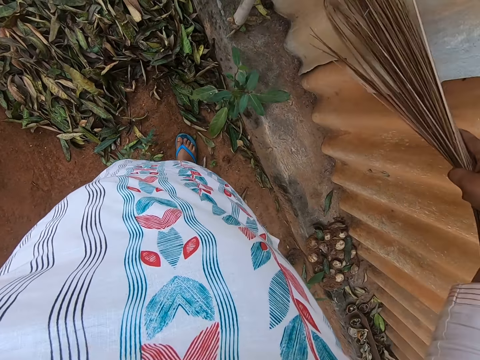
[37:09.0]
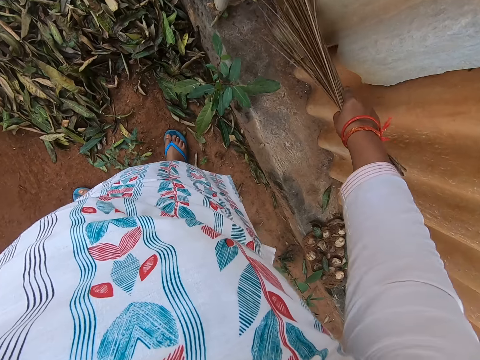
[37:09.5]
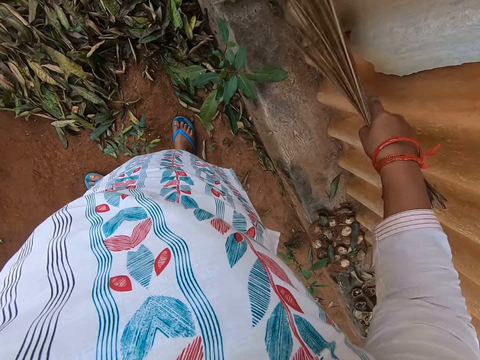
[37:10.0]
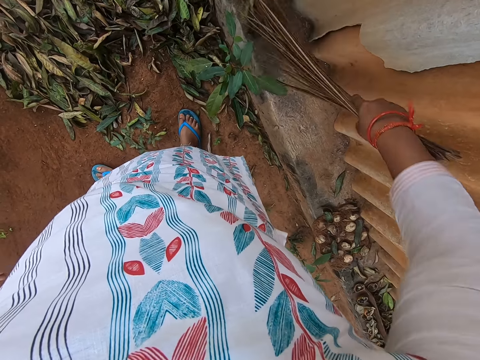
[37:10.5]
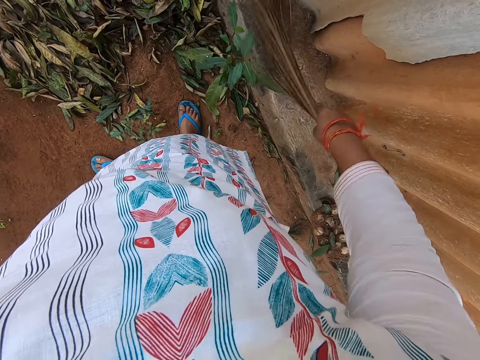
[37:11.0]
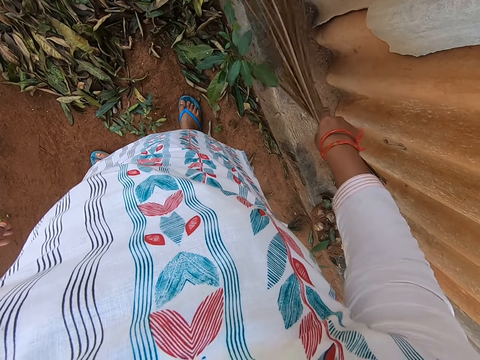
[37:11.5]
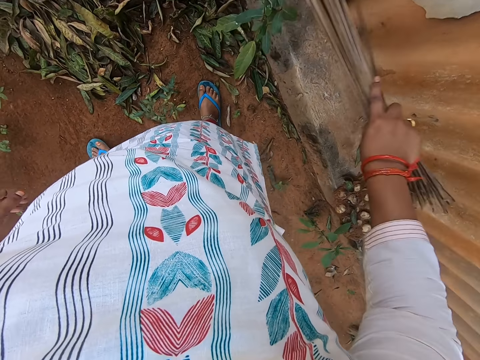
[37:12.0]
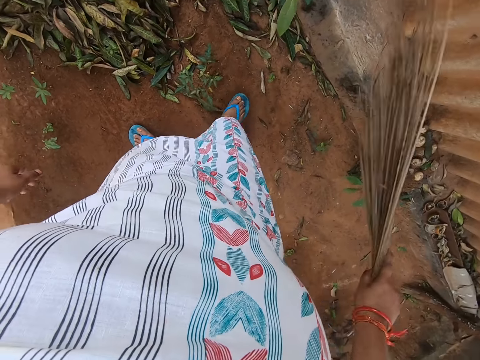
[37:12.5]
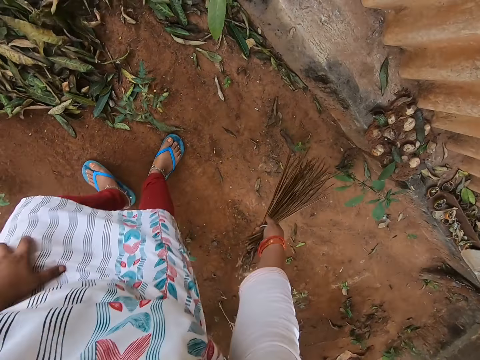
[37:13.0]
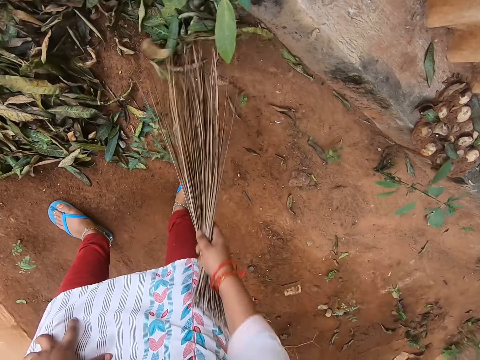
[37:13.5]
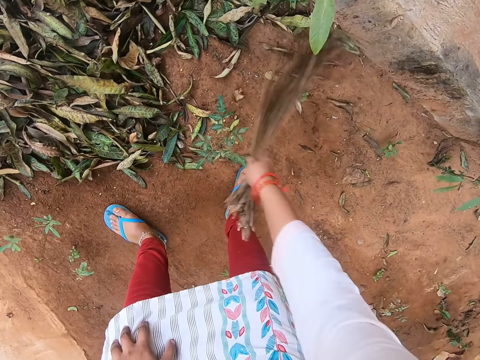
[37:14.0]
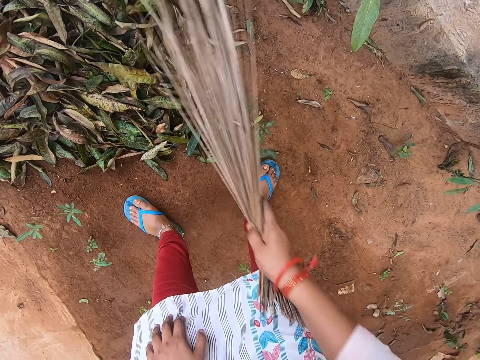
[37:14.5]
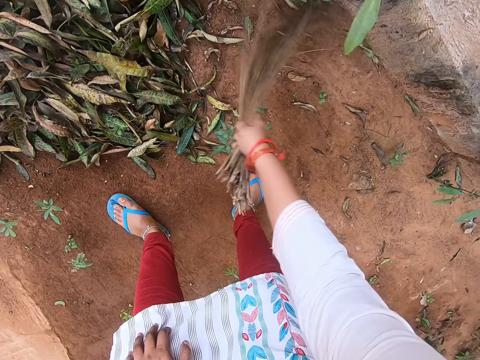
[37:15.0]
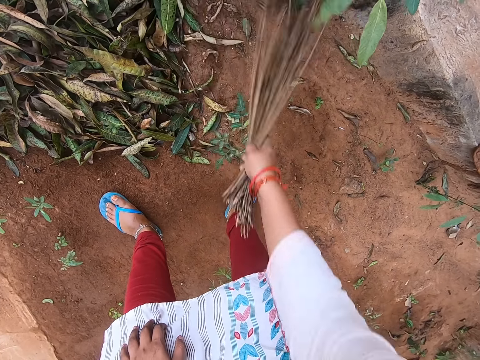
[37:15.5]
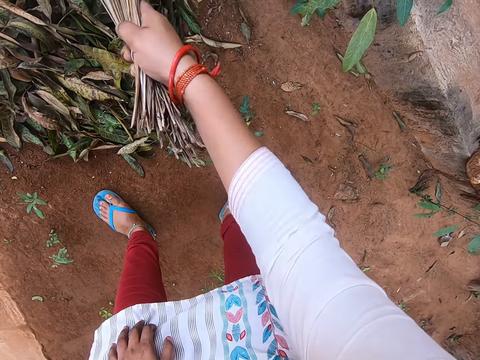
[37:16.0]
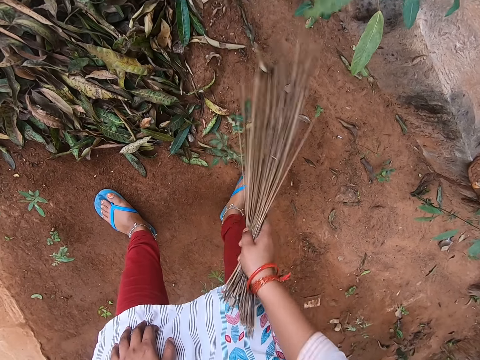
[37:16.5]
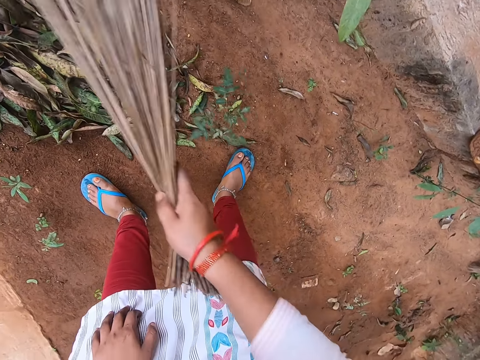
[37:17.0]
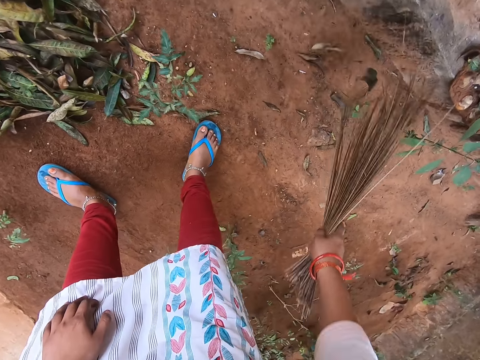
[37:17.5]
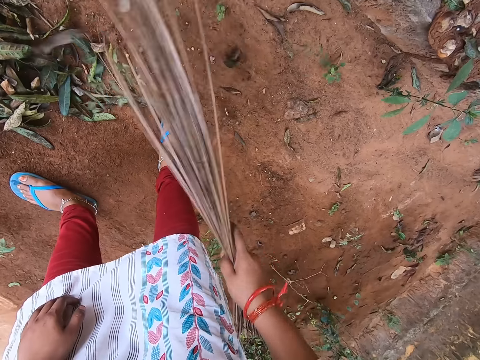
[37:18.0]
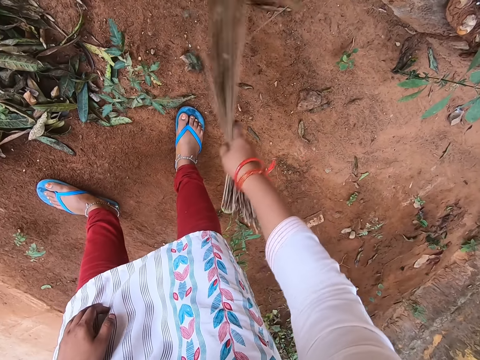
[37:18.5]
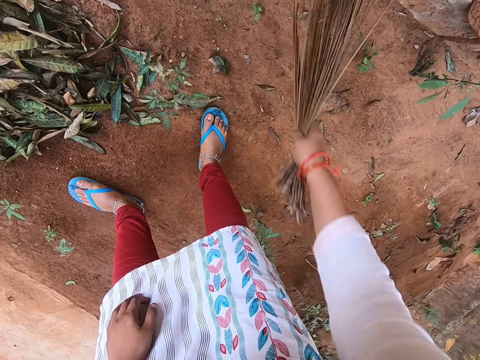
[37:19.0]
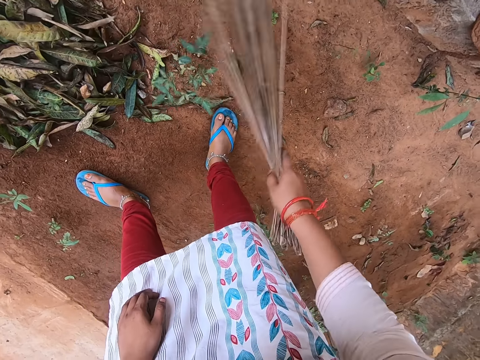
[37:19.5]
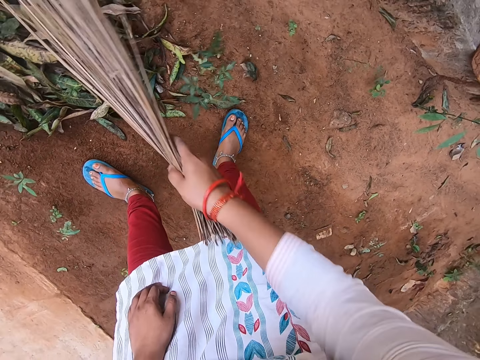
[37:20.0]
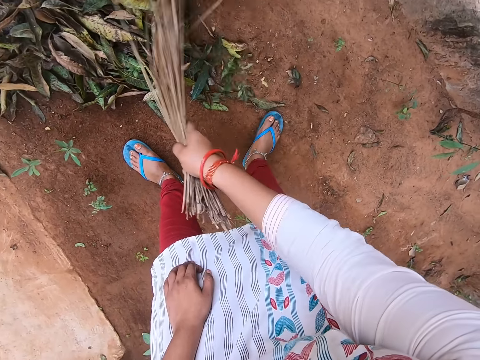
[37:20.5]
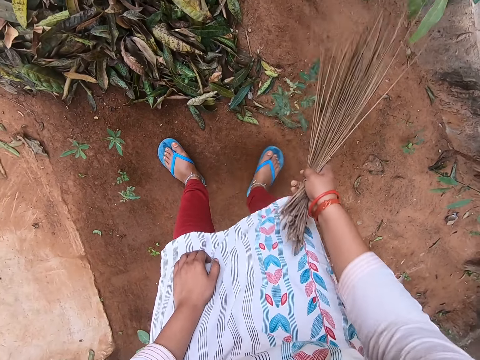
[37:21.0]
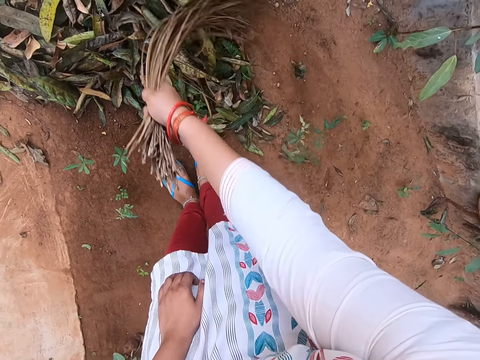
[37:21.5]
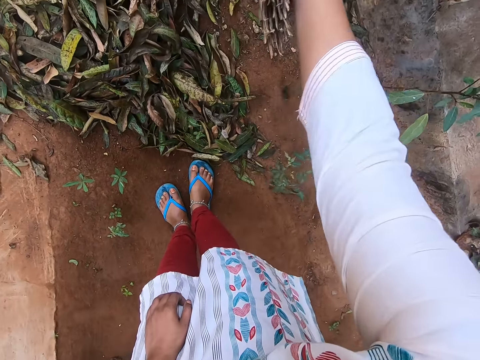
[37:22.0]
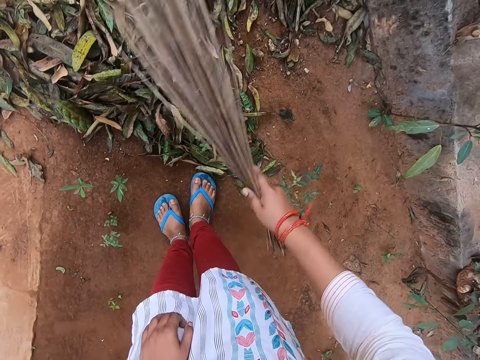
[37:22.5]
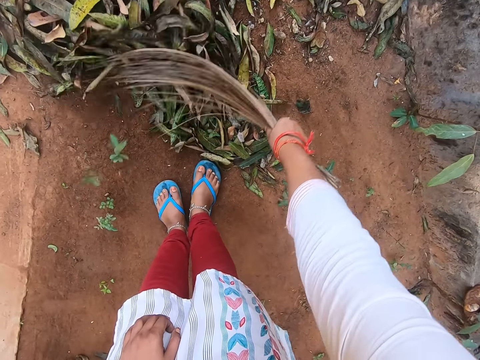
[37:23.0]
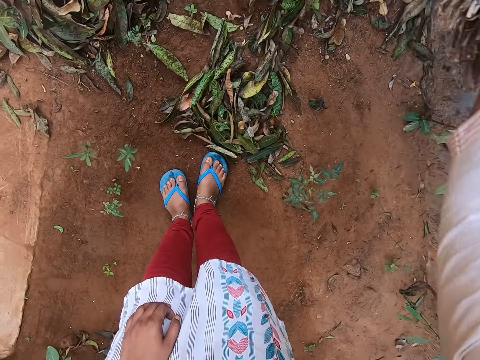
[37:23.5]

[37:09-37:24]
The camera wearer puts her left hand on her left knee. She sweeps leaves on the ground into a heap of leaves on the ground with the broom in her right hand.

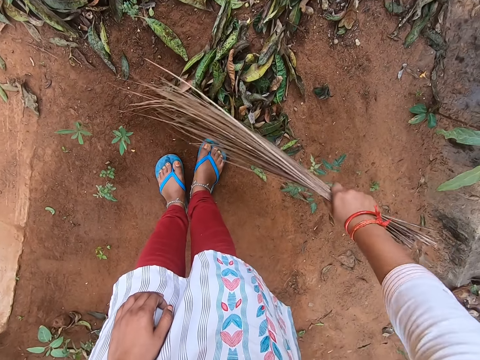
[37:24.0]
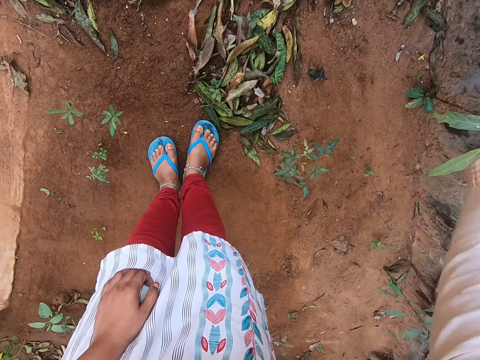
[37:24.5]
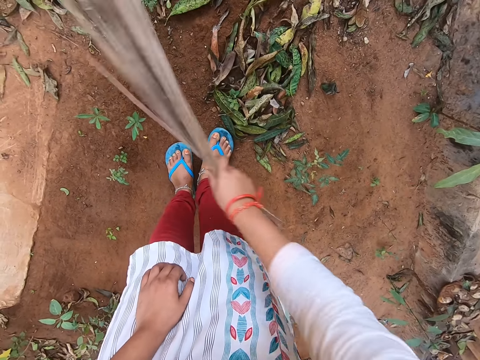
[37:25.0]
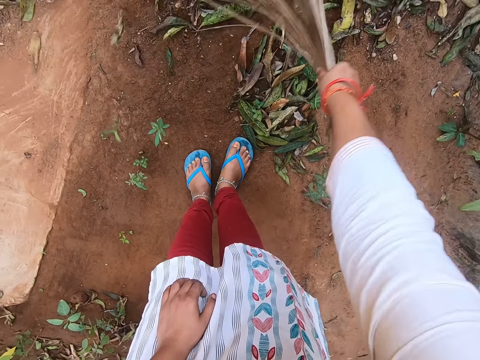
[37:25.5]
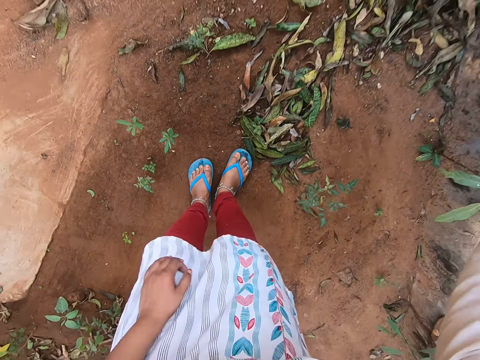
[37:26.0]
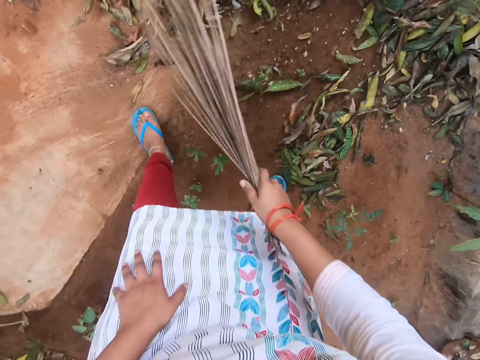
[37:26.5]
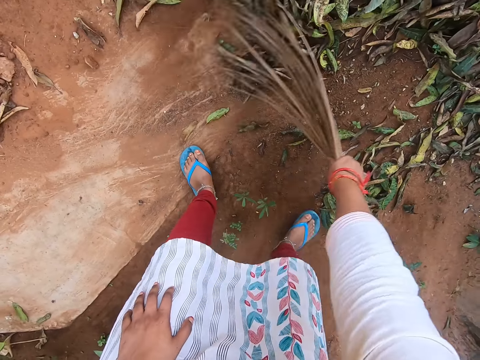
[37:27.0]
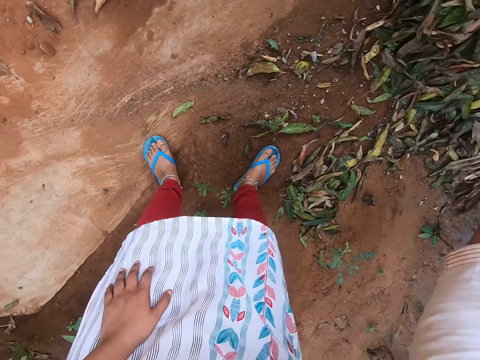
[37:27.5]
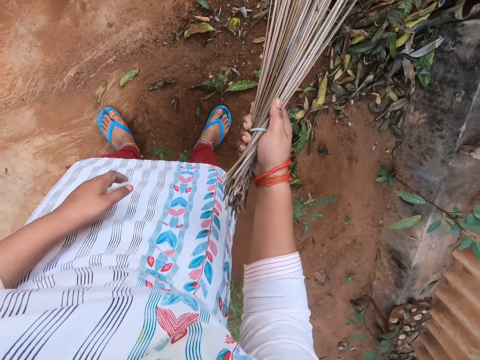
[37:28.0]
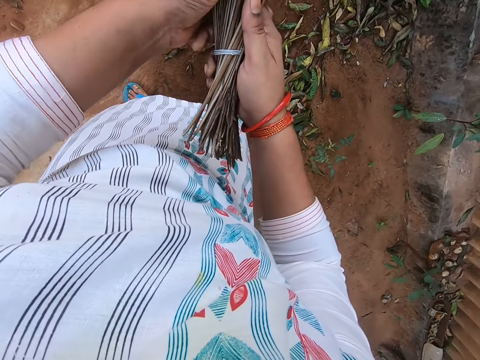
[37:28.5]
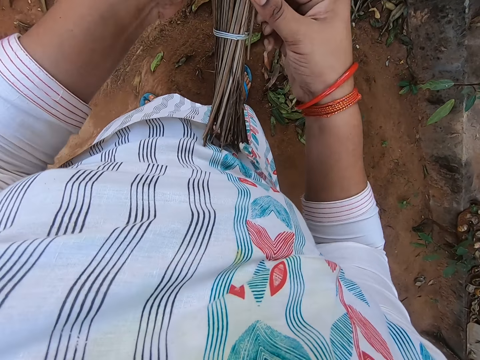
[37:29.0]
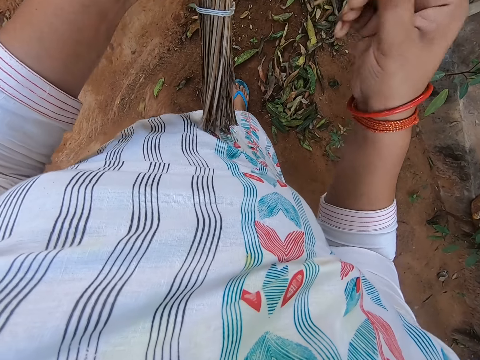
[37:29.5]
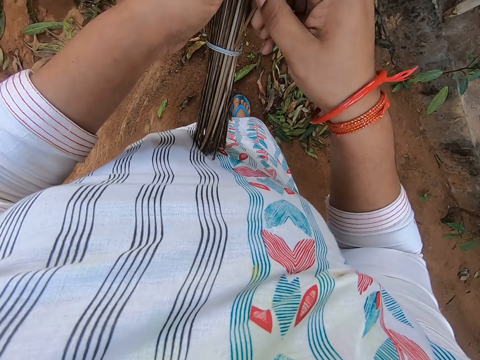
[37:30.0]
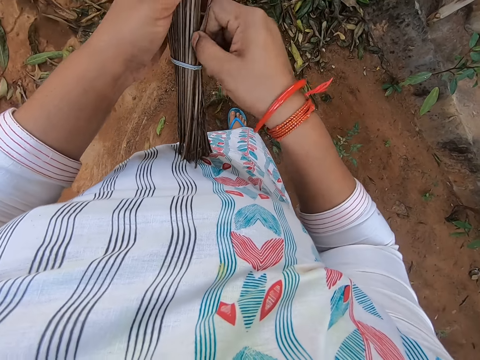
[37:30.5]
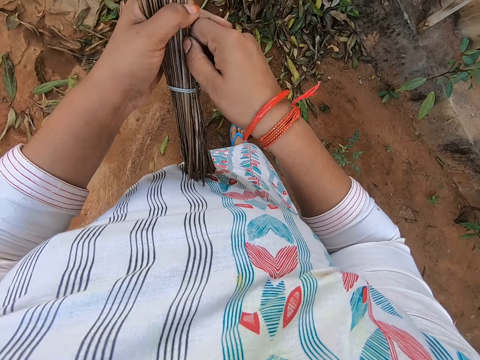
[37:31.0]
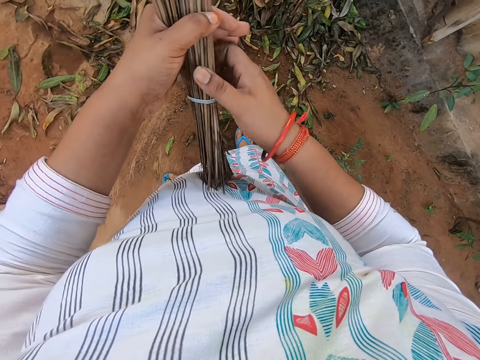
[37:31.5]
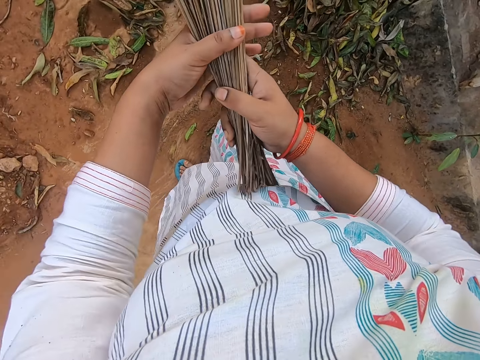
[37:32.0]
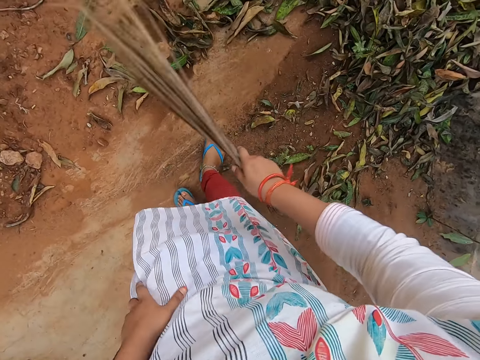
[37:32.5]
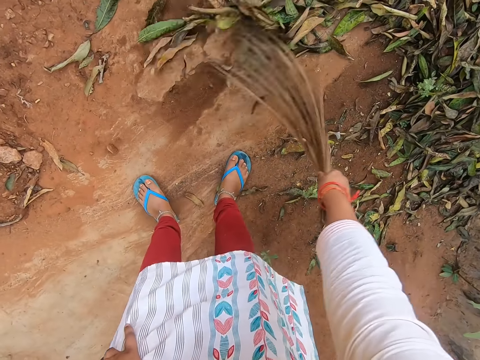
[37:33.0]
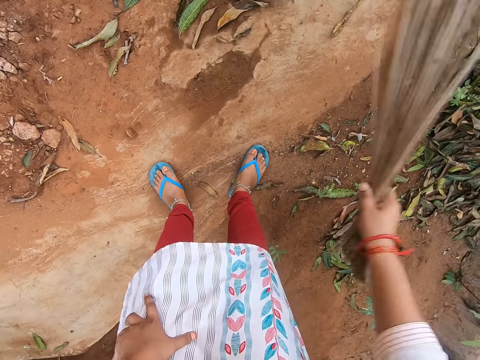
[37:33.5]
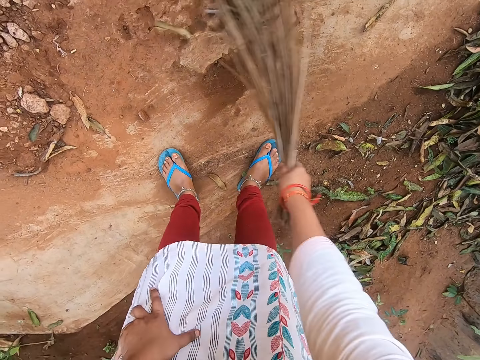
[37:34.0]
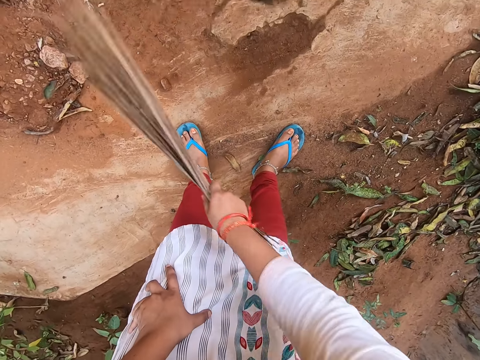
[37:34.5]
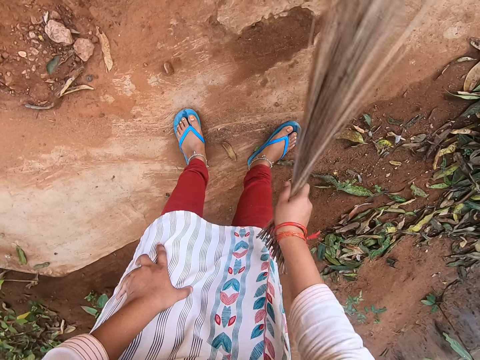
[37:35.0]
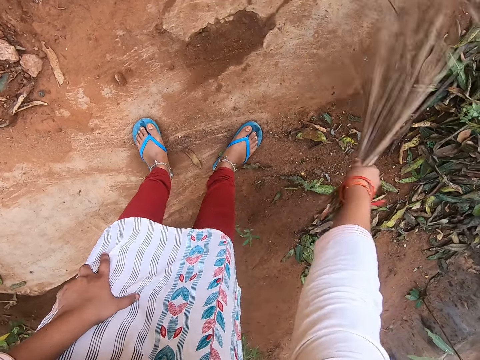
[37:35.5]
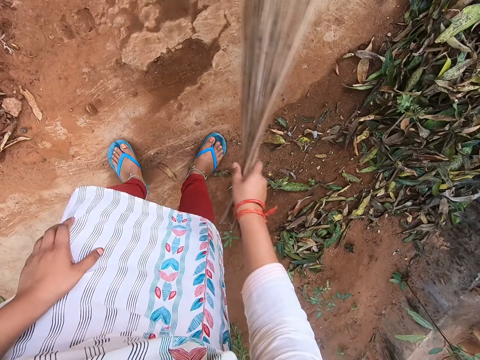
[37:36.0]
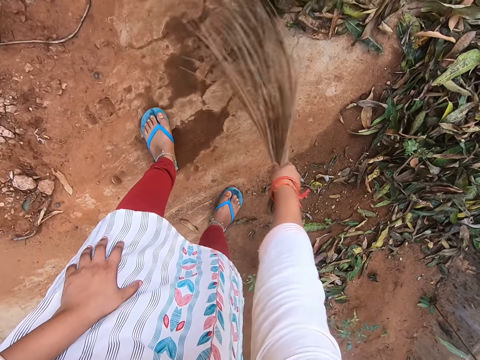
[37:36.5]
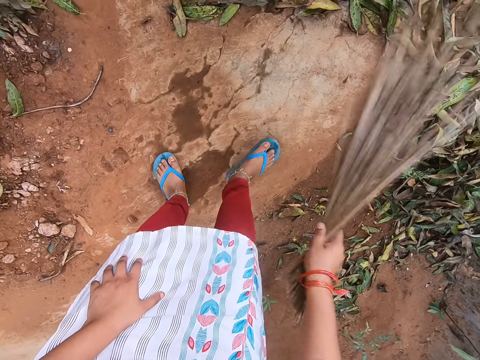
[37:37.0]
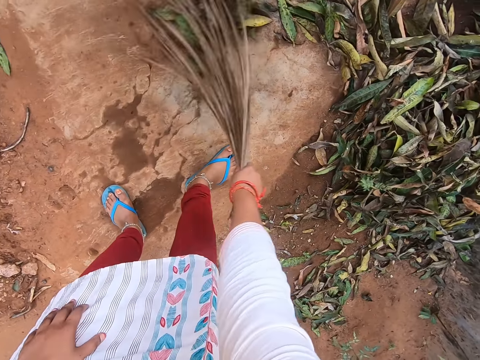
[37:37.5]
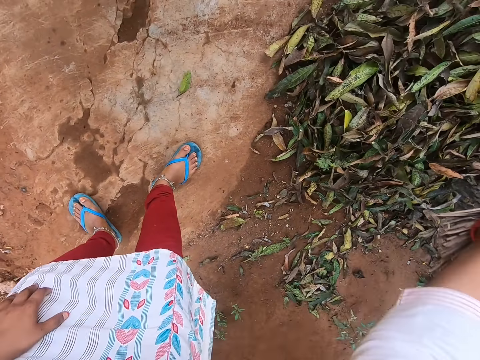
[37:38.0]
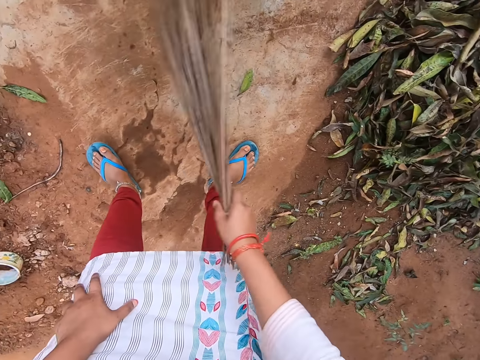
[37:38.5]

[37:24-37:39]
The camera wearer takes the broom from her right hand with her left hand. She removes a stick from the broom in her left hand with her right hand. She inserts the stick into the broom in her left hand with her right hand. She takes the broom from her left hand with her right hand. She puts her left hand on her left knee. She sweeps leaves on the ground into the heap of leaves on the ground with the broom in her right hand.
